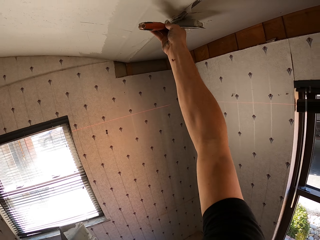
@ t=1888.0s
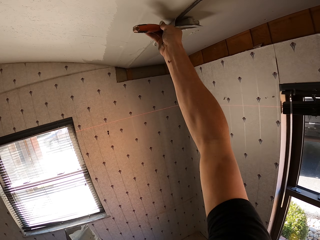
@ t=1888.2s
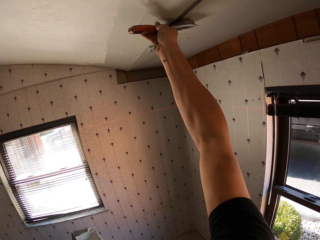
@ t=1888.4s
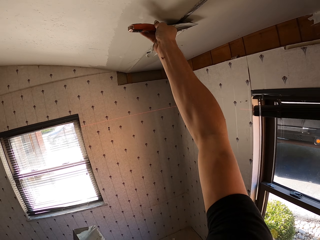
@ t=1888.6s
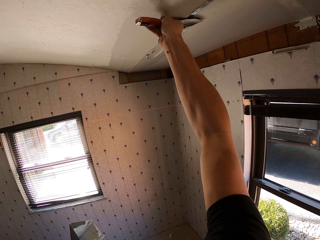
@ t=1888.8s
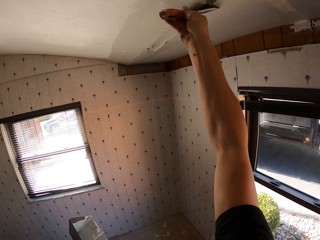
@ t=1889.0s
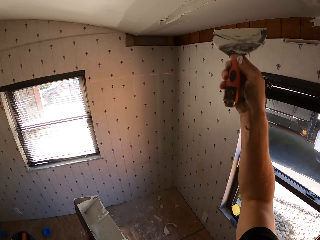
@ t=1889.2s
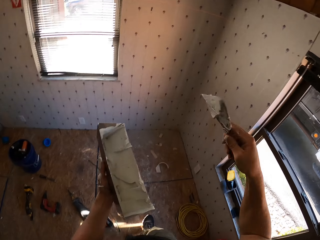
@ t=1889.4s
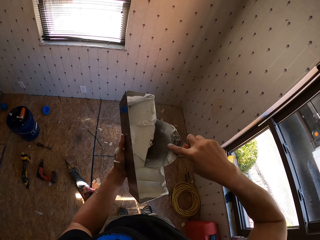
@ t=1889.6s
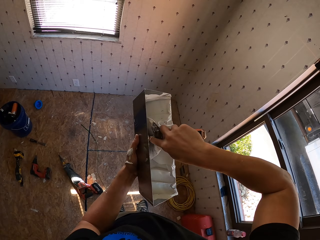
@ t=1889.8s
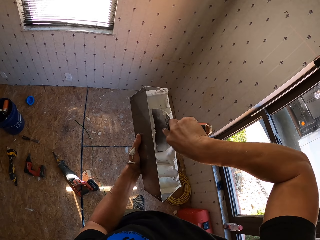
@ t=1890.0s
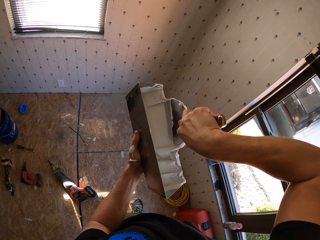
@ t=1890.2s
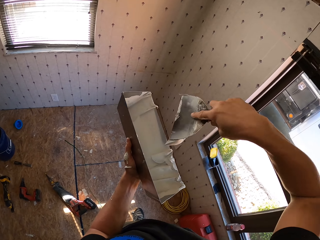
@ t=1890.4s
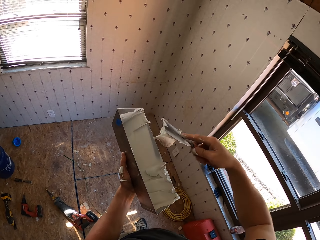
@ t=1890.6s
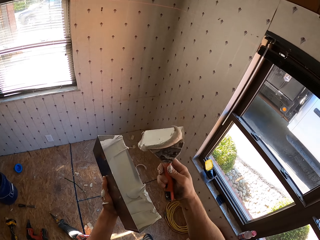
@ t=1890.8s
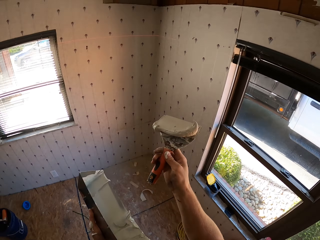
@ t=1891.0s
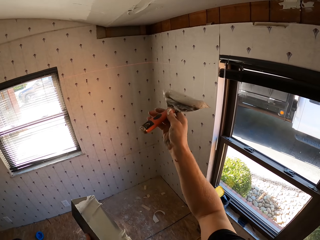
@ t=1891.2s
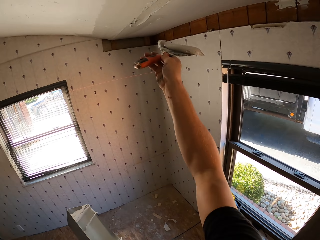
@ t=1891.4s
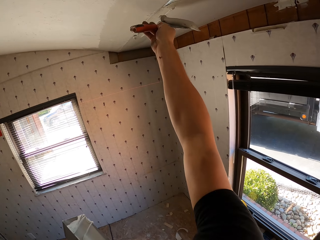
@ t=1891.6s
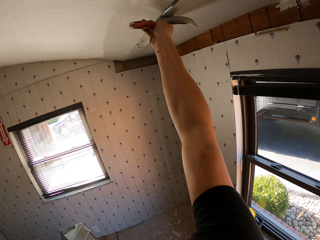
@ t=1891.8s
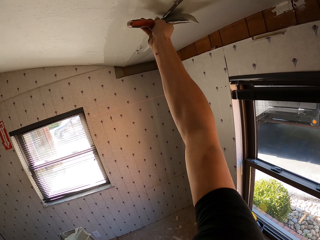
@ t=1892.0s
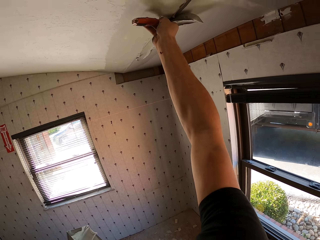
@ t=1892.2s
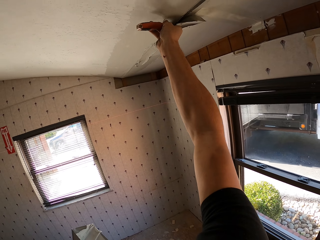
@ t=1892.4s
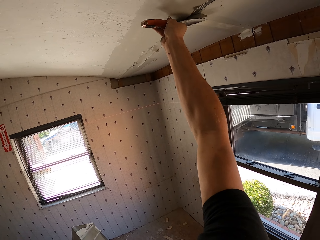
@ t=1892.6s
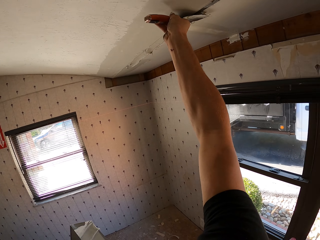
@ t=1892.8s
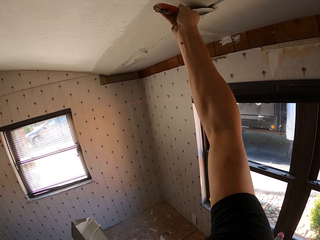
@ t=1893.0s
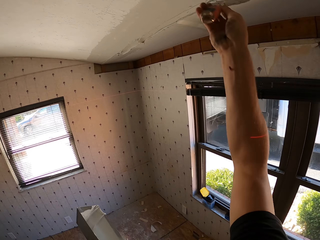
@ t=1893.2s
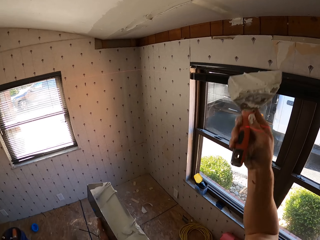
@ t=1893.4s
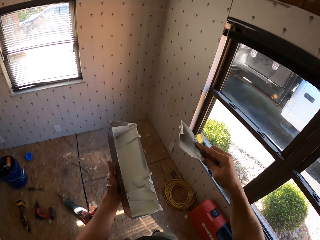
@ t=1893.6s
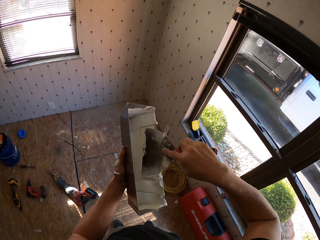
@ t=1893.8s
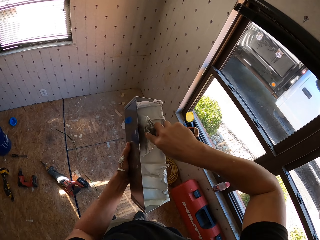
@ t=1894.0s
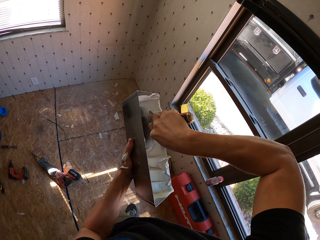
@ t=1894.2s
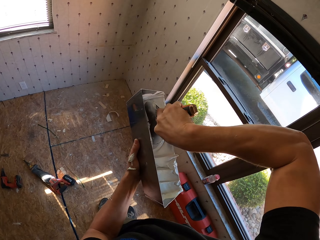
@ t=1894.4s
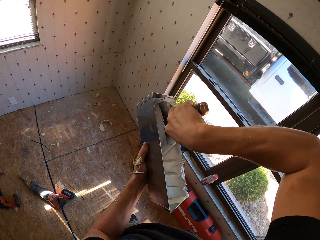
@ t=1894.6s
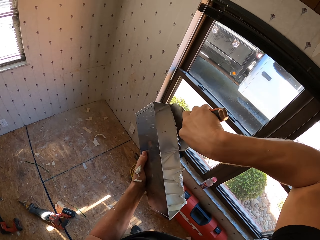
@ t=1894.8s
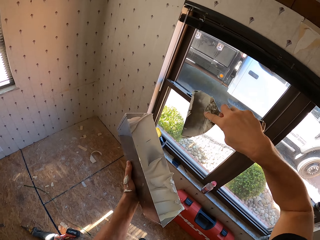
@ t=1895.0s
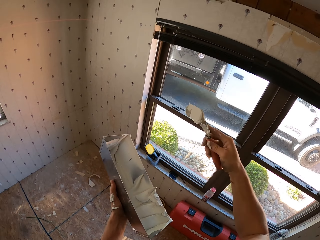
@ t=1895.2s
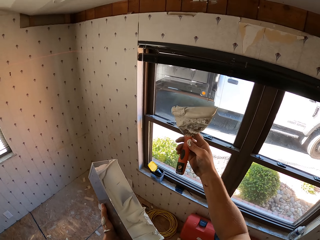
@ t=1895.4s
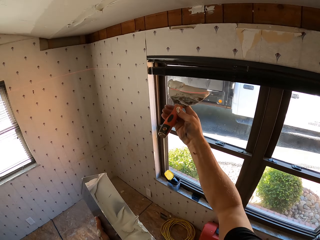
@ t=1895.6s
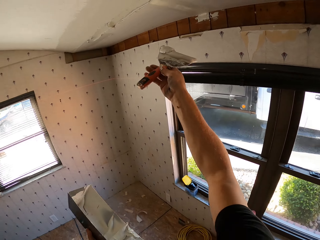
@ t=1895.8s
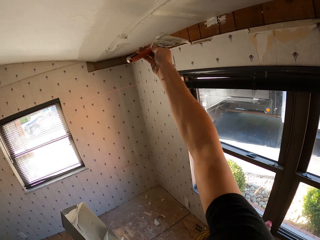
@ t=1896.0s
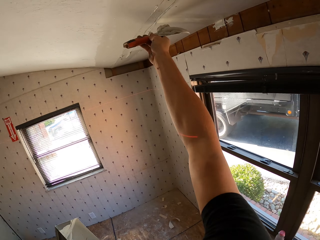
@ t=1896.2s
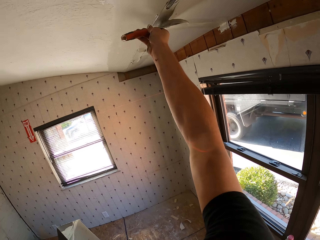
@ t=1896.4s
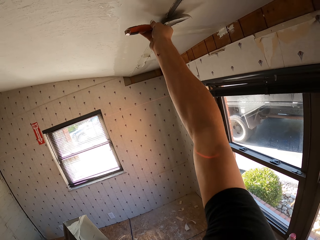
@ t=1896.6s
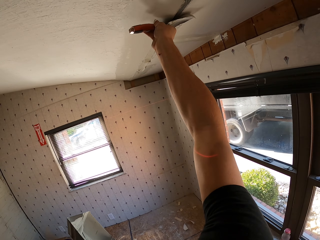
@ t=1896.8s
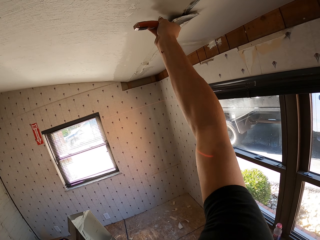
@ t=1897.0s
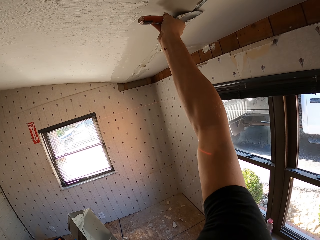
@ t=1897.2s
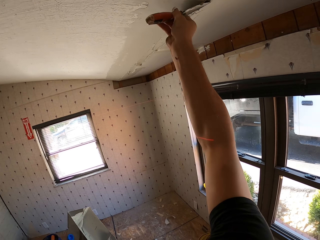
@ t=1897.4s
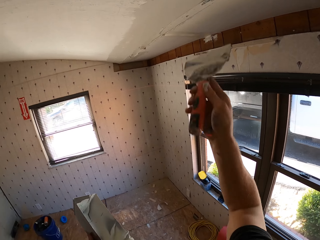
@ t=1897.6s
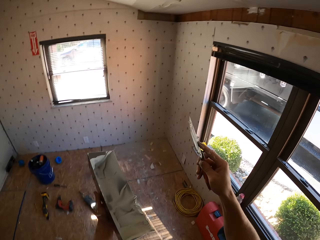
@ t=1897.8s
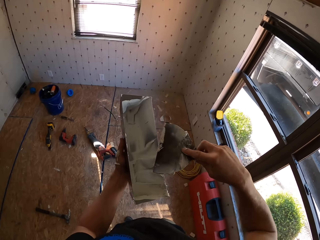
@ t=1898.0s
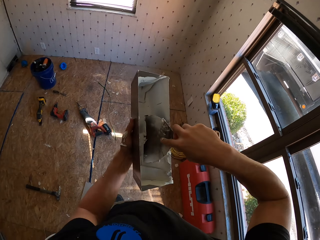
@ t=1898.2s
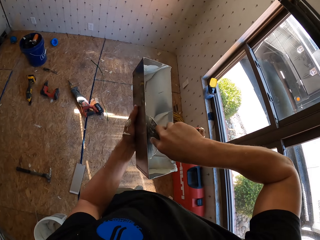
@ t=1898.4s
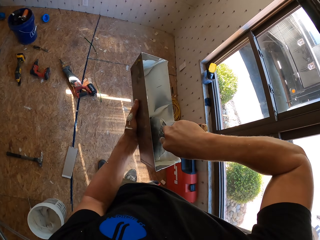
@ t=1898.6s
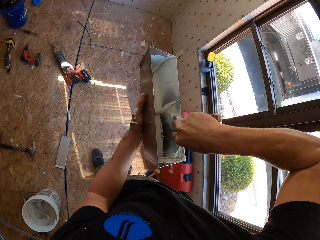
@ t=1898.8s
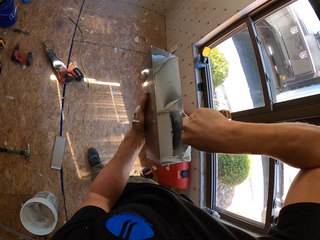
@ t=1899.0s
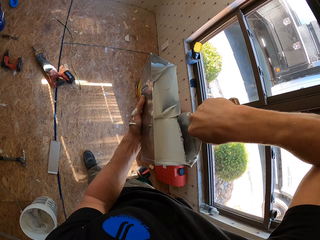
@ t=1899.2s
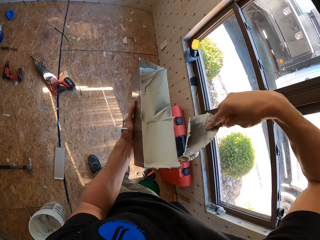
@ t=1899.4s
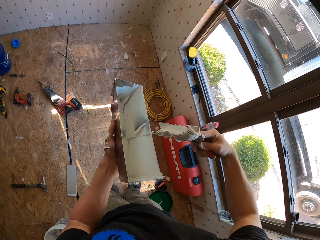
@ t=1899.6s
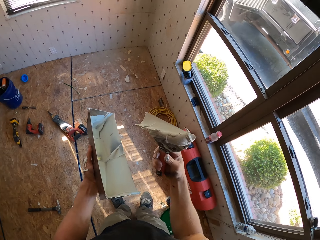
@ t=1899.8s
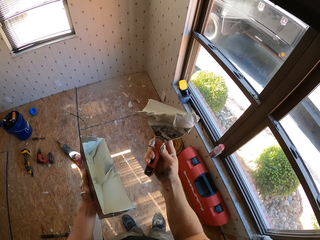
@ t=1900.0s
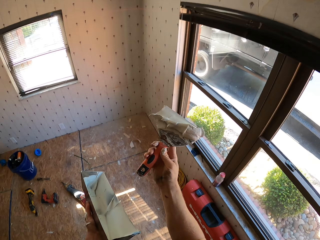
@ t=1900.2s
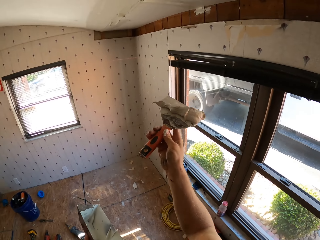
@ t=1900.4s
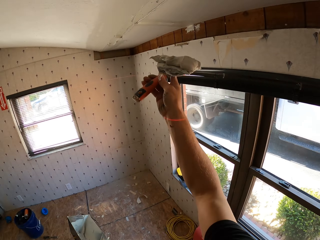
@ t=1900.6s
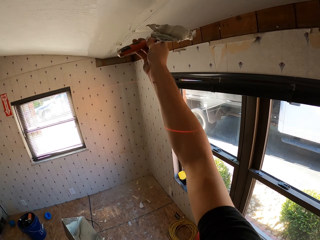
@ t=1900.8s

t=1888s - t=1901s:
The camera wearer applies wood enamel or paint on the roof or ceiling board. They scoop the paint from the paint container. They paint on the ceiling board. They scoop the paint from the paint container. They paint on the ceiling board. They scoop the paint from the paint container.

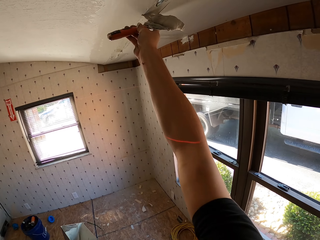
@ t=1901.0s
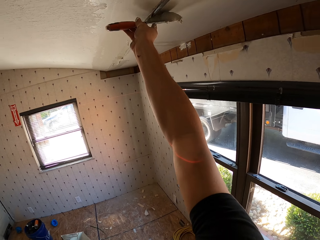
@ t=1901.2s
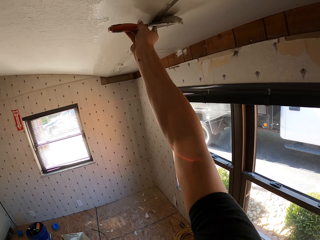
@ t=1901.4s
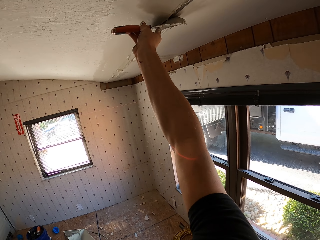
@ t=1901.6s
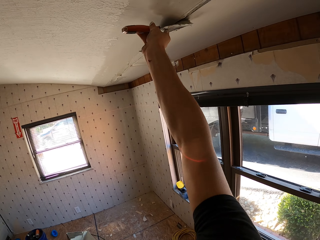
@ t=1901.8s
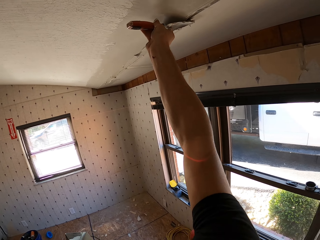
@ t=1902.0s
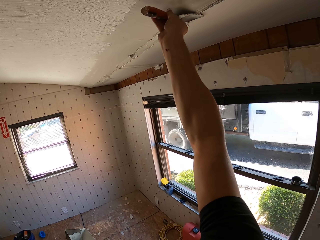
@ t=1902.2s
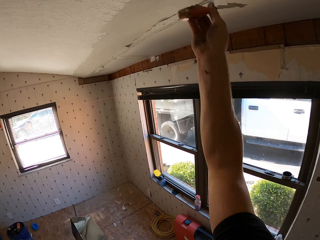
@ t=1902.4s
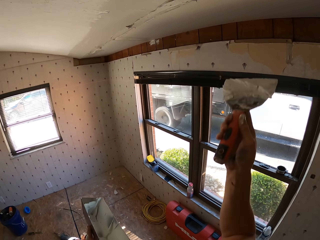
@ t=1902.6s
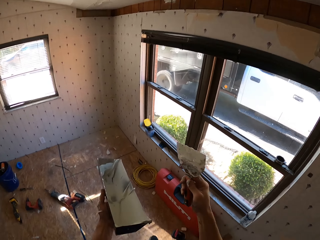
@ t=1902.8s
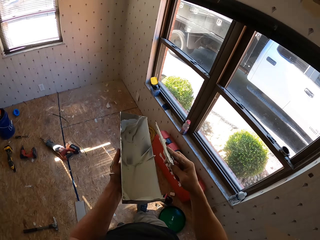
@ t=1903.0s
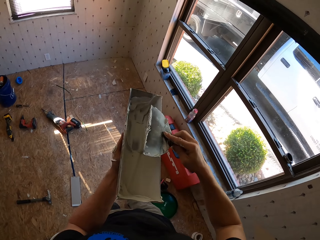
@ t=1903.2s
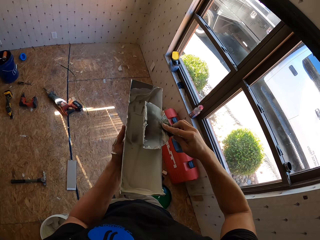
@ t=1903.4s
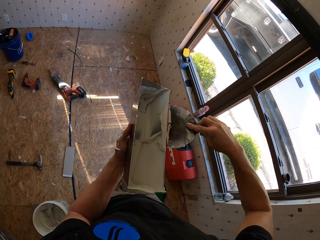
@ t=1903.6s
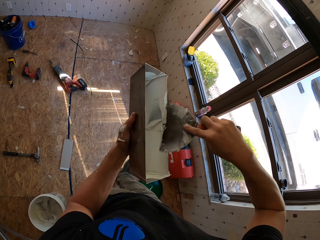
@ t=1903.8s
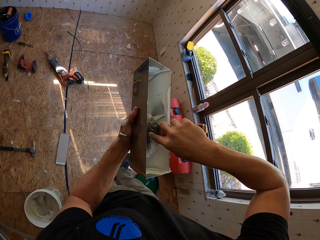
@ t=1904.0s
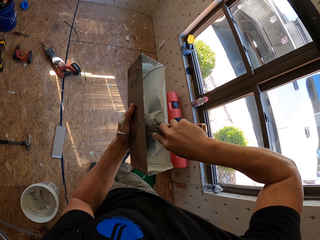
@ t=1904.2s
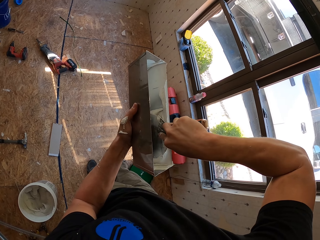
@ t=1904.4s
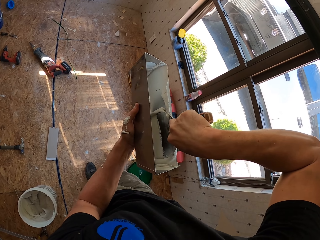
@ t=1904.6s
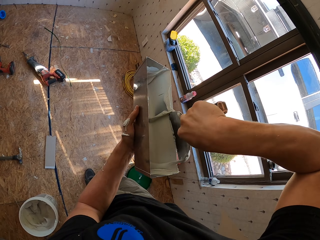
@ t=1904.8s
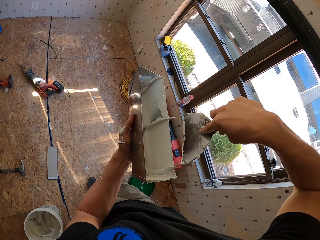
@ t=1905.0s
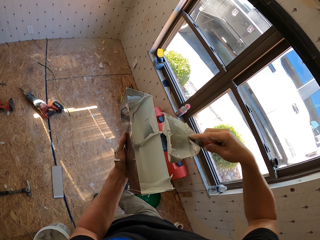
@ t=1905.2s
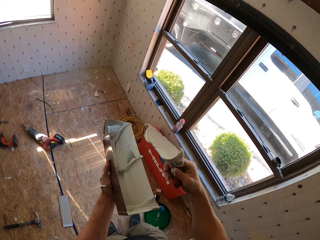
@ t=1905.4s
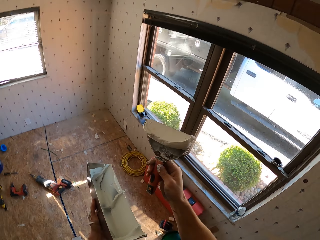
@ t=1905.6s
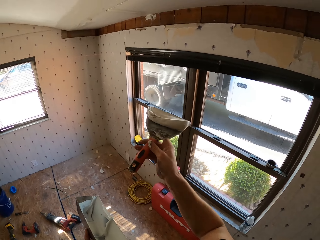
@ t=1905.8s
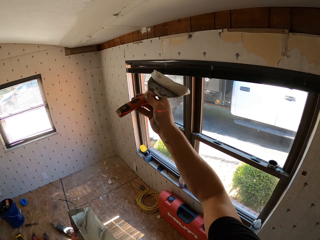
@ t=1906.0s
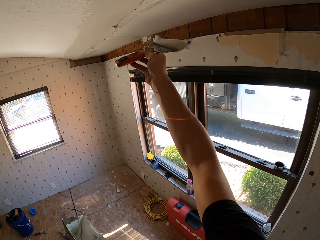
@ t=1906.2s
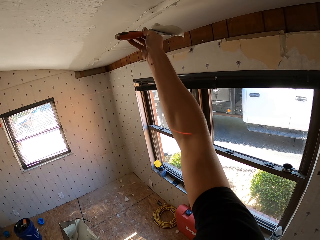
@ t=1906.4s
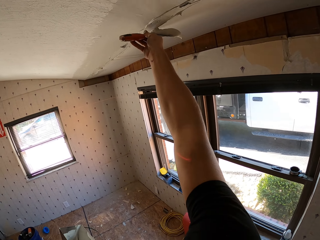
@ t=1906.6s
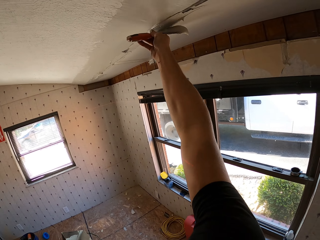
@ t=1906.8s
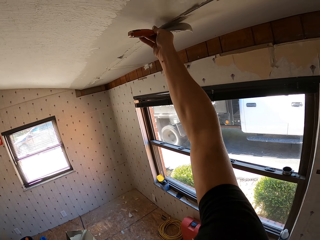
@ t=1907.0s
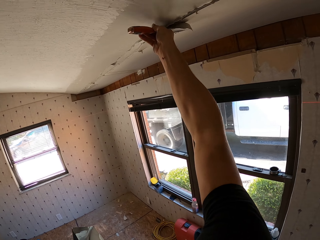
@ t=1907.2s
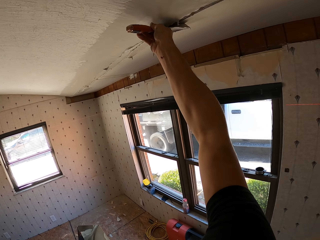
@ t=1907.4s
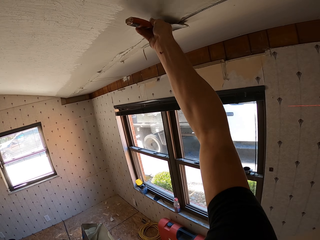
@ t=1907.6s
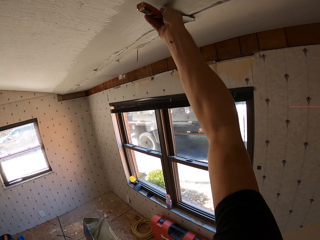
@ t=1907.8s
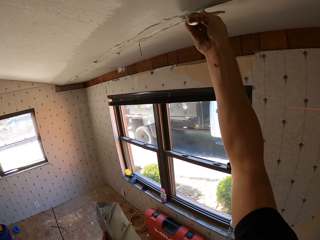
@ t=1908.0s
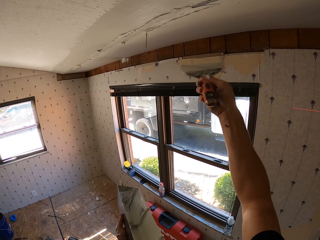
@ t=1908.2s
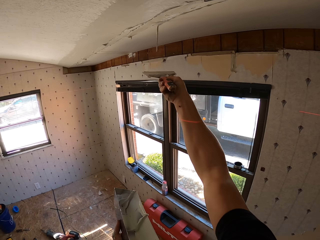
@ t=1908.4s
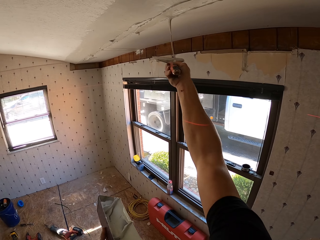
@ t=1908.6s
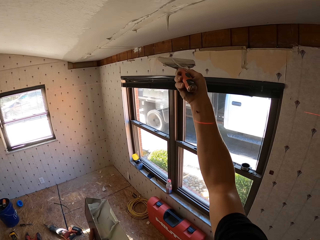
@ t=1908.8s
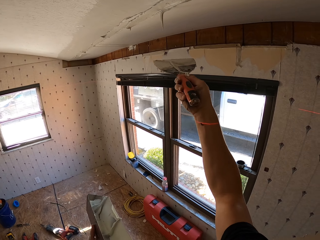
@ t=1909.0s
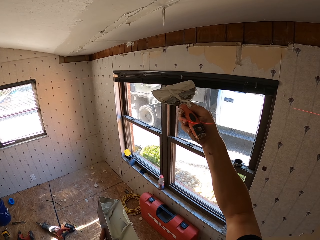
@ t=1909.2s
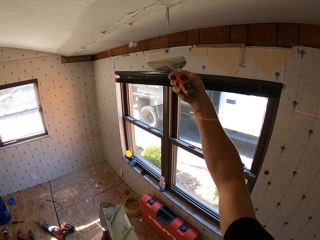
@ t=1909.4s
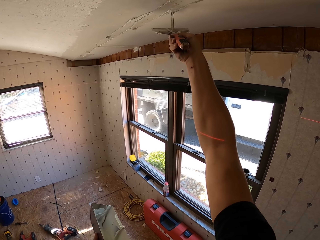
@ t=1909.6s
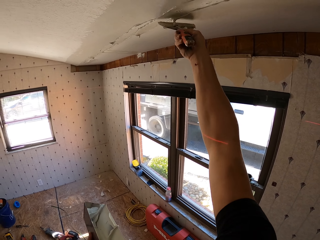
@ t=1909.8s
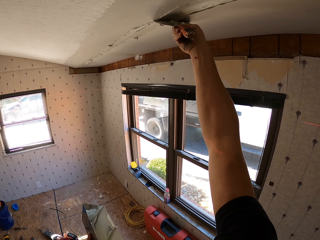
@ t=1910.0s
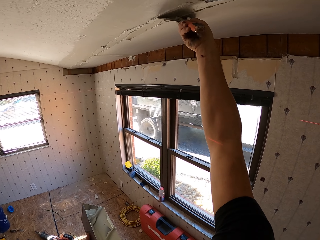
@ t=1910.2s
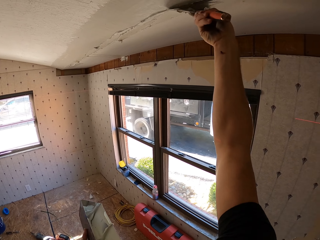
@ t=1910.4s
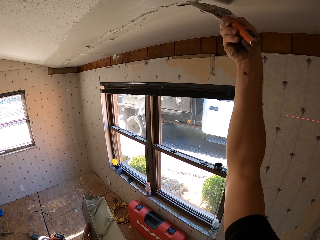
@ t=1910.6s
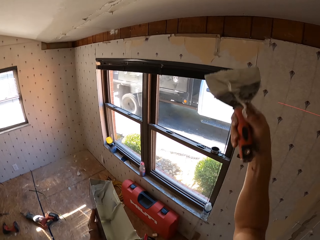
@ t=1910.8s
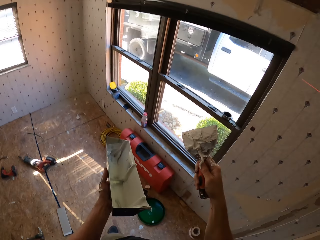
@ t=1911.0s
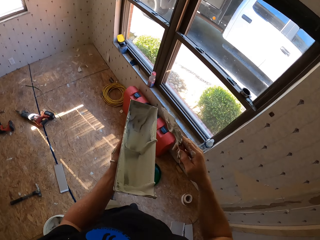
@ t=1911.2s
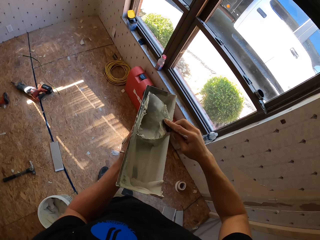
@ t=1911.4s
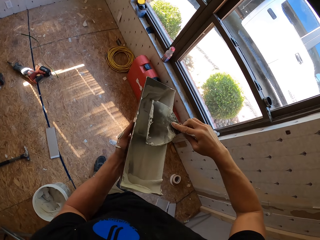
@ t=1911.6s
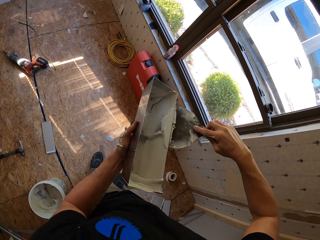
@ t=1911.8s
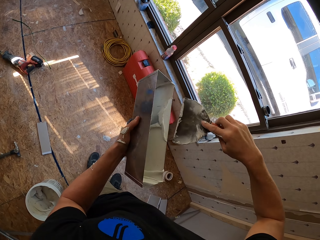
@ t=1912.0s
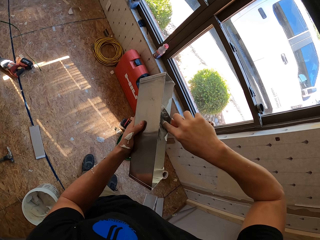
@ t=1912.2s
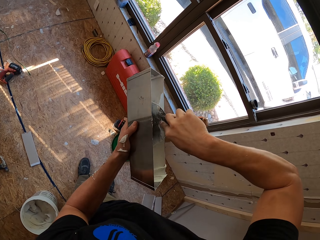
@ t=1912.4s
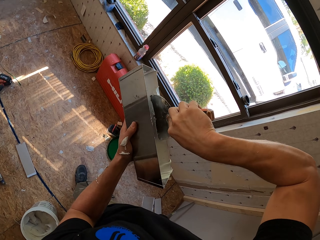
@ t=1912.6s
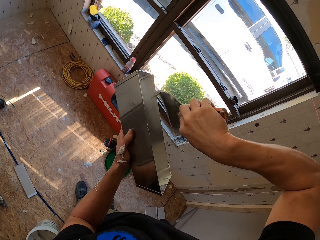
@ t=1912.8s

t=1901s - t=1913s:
The camera wearer paints on the ceiling board. They wipe the paint on the paint container. They scoop the paint from the paint container. They paint the ceiling. They adjust the substance on the item. They remove excess paint.
